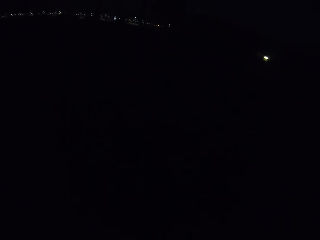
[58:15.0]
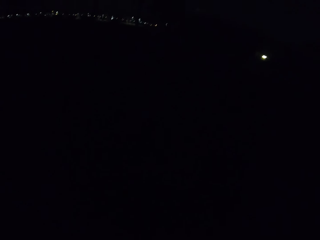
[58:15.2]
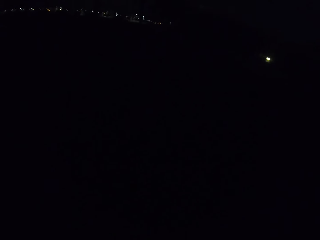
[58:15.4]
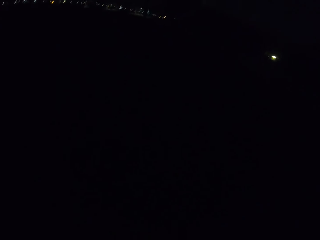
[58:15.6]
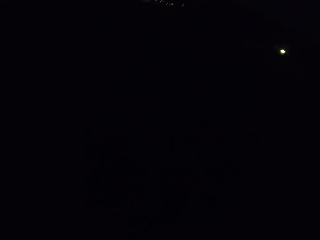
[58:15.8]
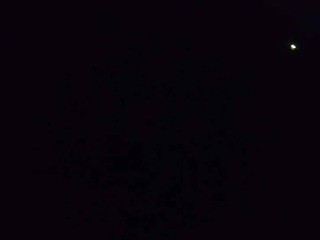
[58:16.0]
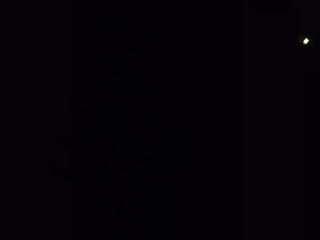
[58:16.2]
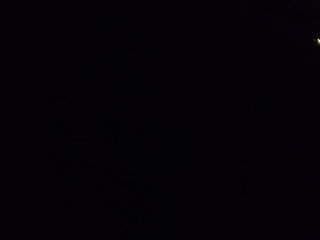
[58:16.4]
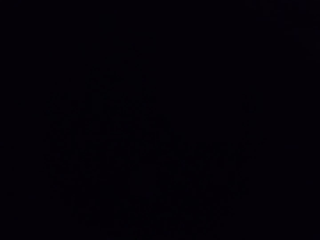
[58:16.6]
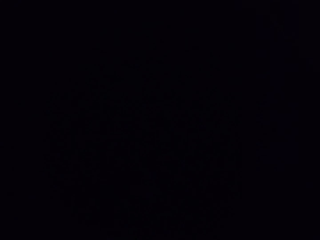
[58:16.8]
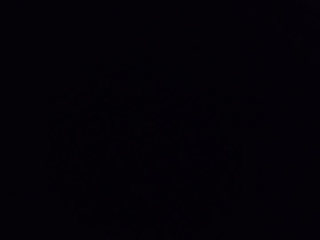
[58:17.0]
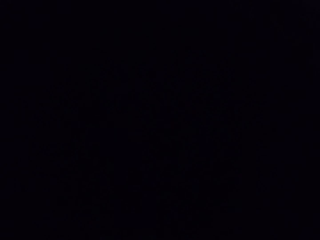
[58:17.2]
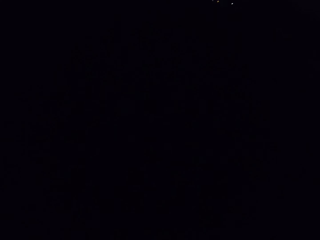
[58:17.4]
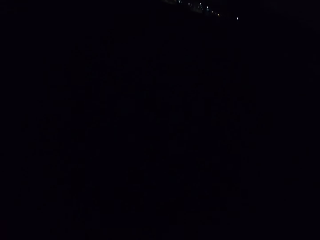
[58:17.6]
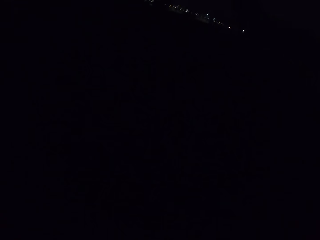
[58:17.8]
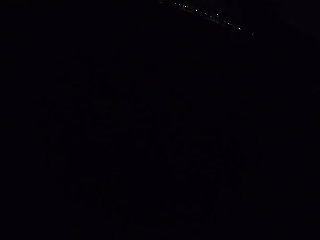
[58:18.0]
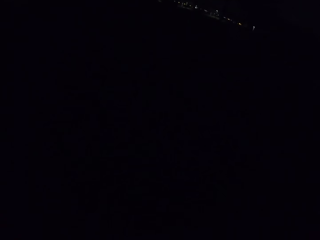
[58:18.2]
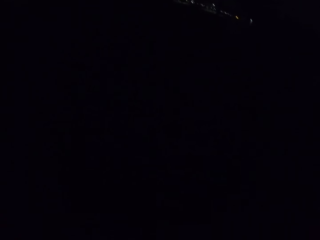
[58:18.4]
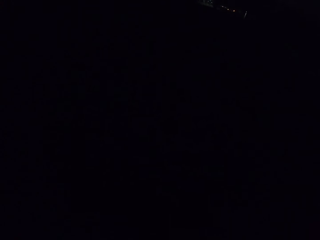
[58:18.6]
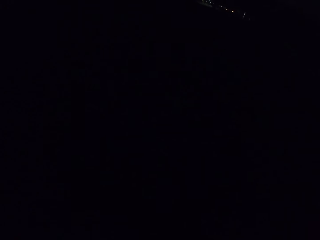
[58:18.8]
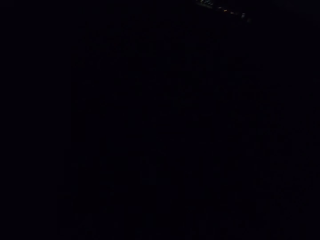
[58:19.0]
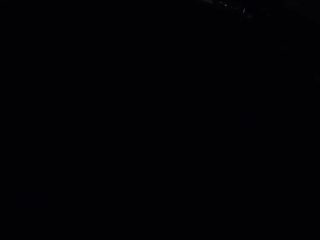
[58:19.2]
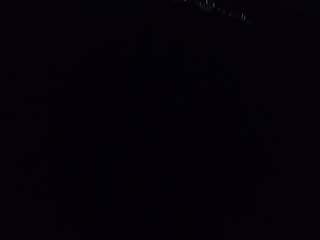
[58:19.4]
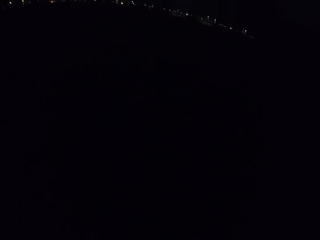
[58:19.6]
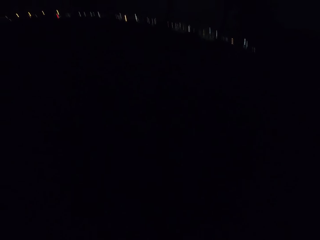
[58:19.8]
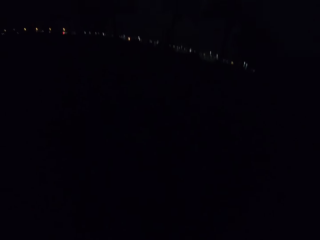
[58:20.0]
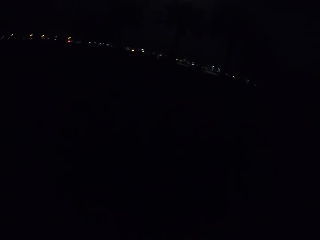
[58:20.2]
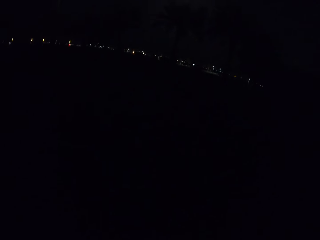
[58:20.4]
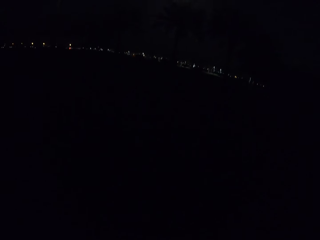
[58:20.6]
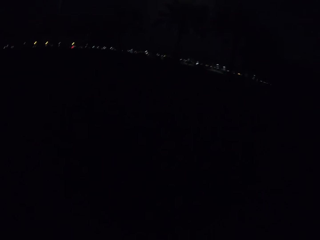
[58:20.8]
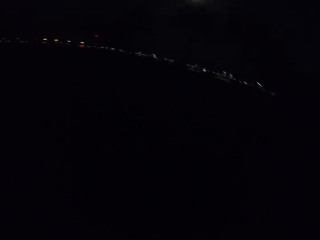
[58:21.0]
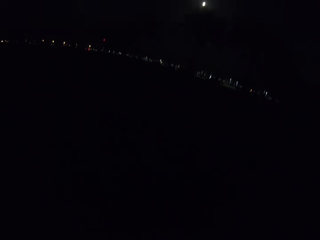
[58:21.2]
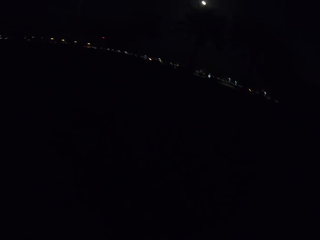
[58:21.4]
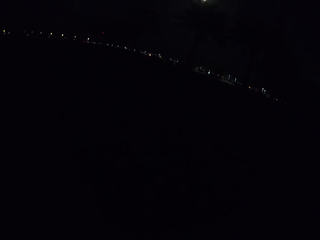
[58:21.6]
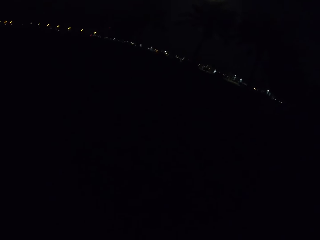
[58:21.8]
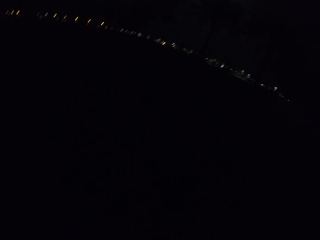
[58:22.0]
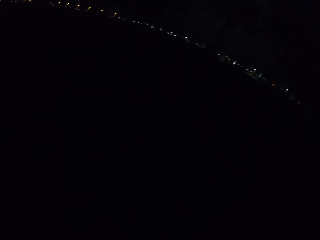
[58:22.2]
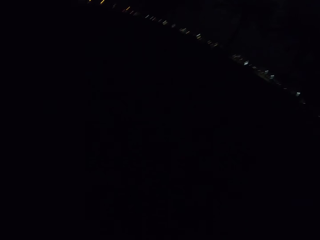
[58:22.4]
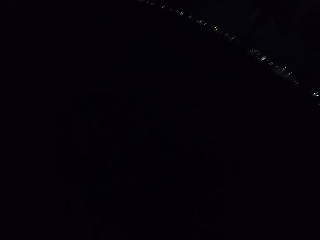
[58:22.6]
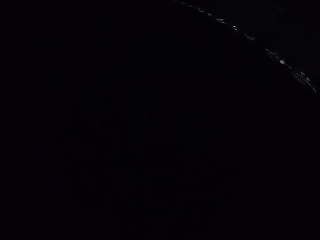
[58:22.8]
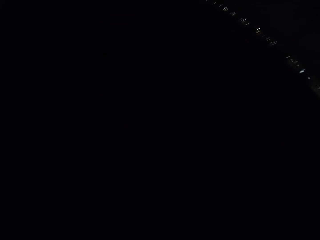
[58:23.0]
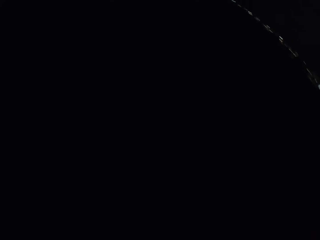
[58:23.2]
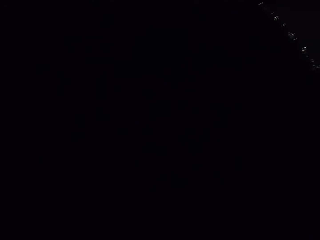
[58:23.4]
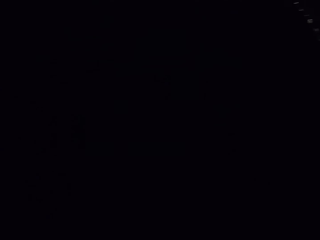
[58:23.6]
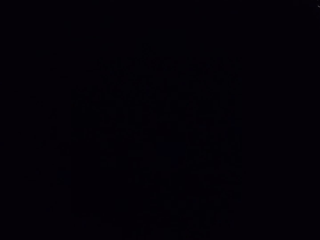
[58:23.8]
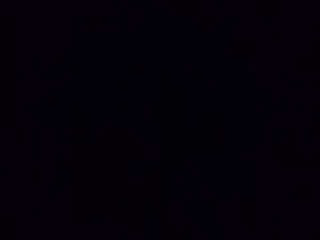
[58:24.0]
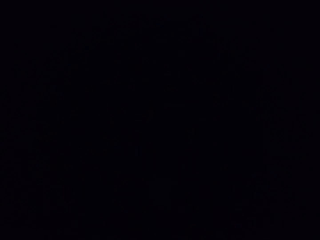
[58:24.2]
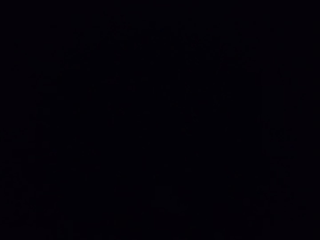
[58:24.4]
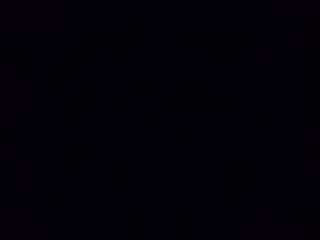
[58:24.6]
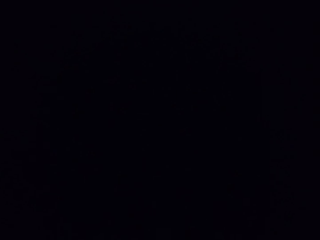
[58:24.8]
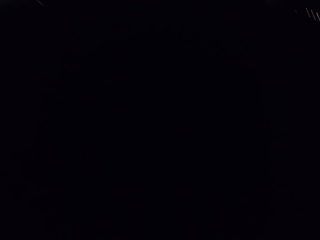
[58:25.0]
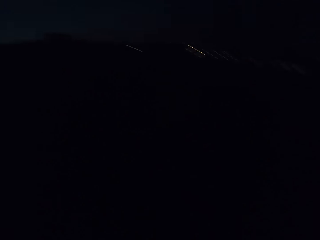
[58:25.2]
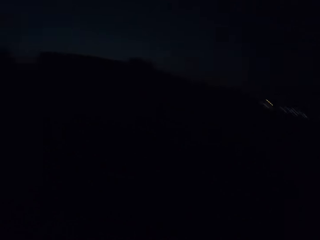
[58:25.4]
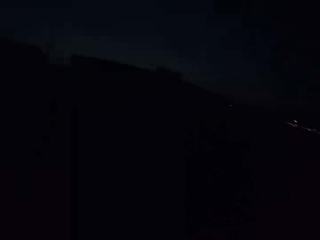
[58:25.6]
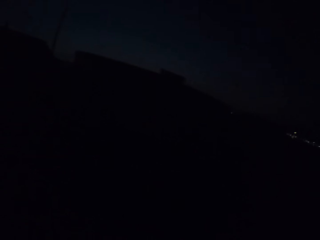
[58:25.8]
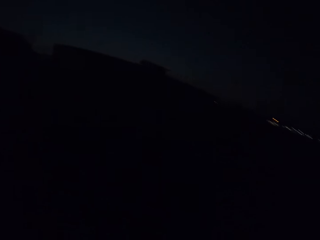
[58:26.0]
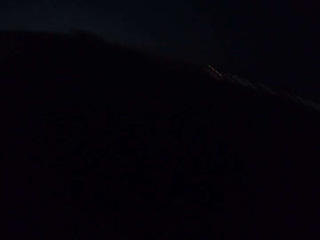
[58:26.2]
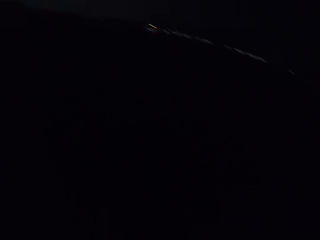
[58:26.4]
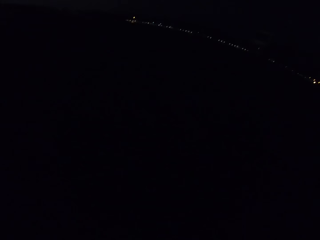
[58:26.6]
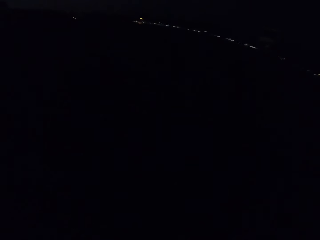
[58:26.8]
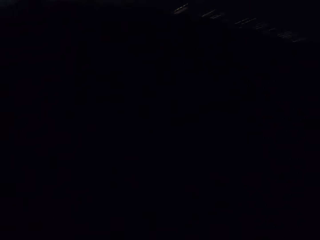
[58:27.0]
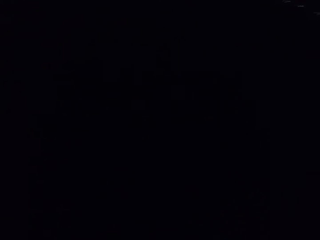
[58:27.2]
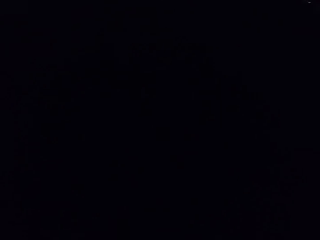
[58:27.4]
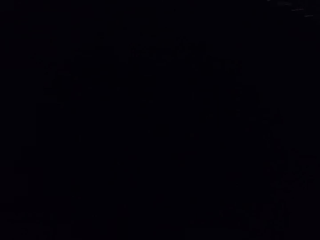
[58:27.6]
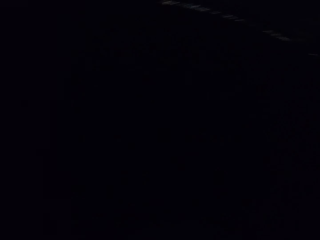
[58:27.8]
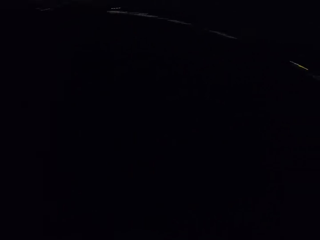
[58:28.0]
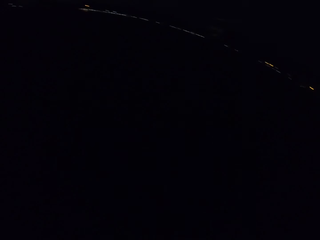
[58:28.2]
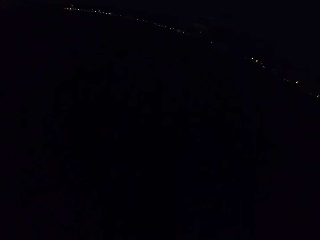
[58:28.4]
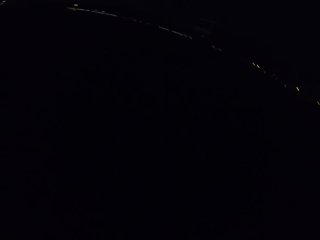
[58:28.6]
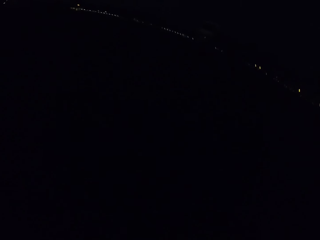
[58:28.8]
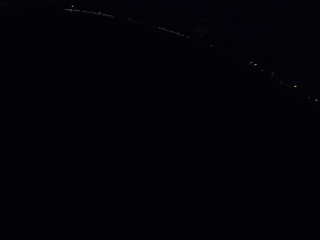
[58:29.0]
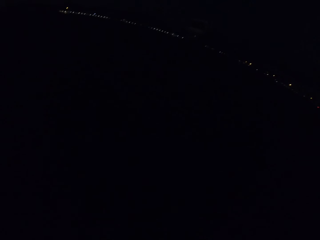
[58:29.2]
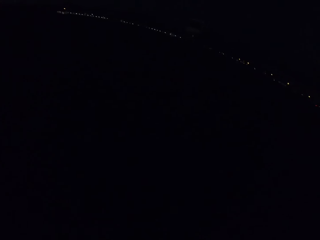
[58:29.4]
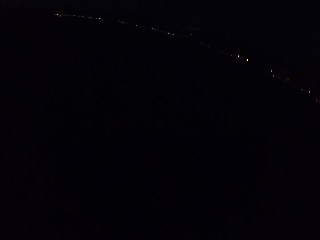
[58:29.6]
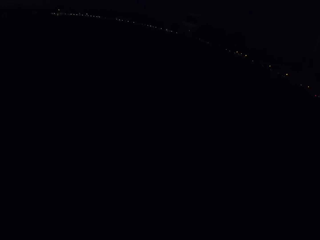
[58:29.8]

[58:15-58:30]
The camera wearer walks on the road. They look around. They walk on the road. They look around. They walk on the road.

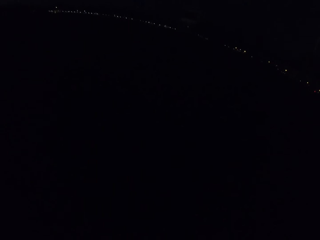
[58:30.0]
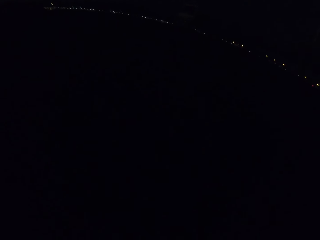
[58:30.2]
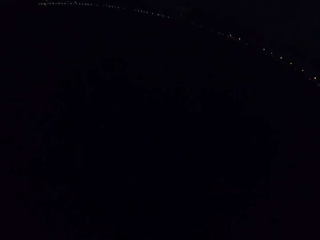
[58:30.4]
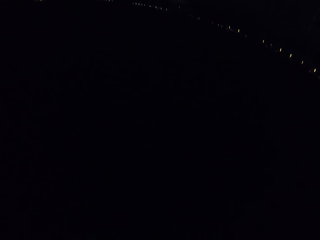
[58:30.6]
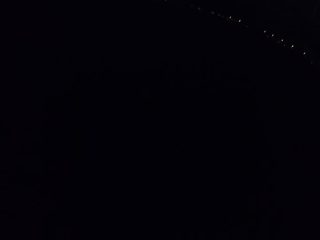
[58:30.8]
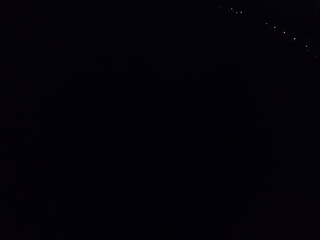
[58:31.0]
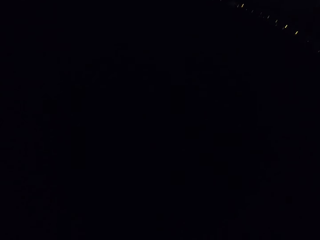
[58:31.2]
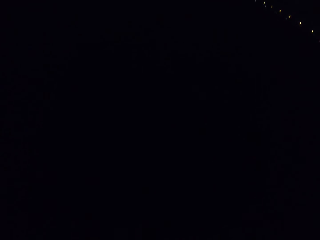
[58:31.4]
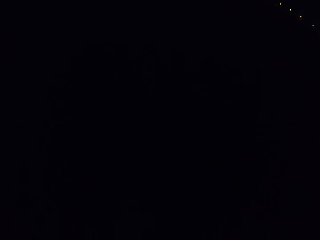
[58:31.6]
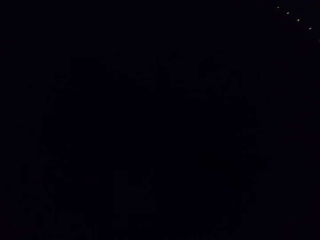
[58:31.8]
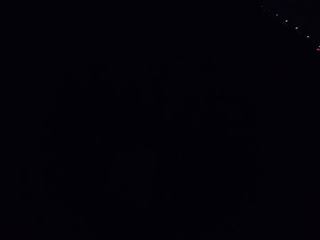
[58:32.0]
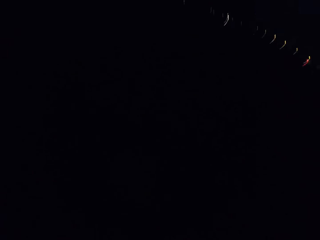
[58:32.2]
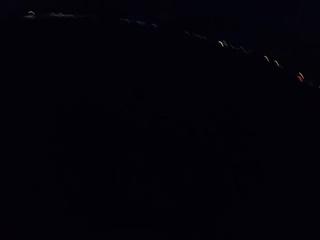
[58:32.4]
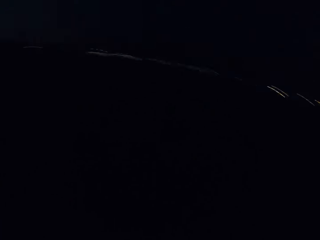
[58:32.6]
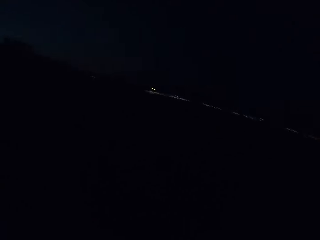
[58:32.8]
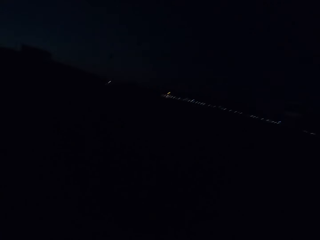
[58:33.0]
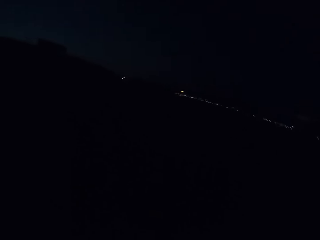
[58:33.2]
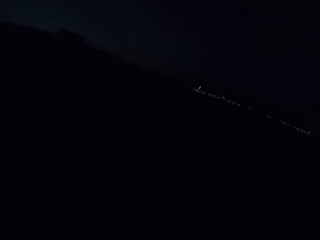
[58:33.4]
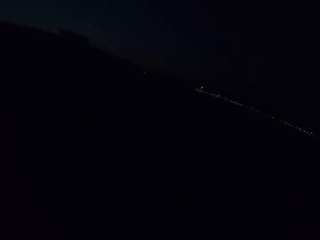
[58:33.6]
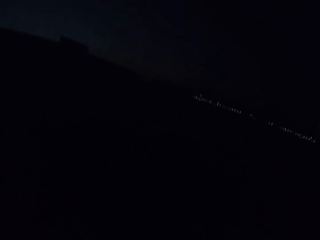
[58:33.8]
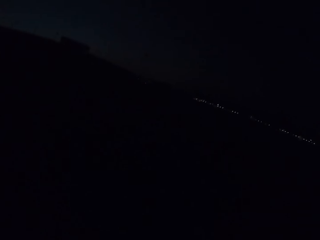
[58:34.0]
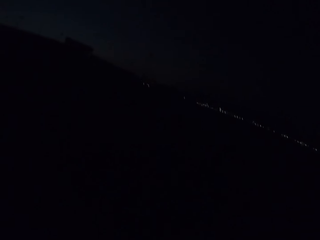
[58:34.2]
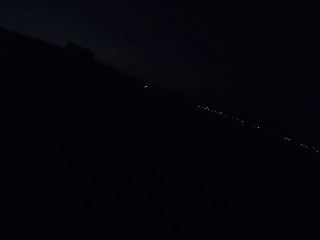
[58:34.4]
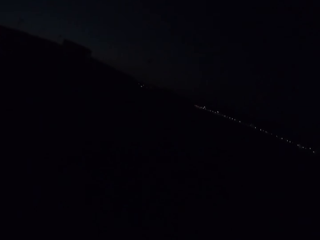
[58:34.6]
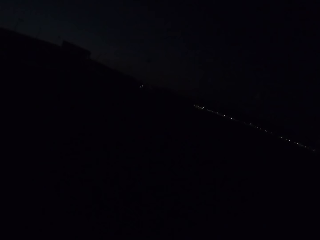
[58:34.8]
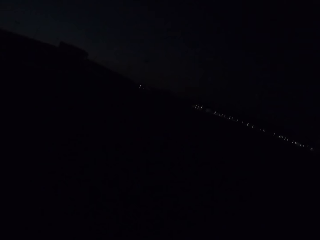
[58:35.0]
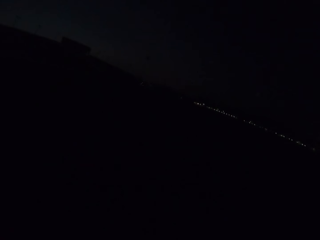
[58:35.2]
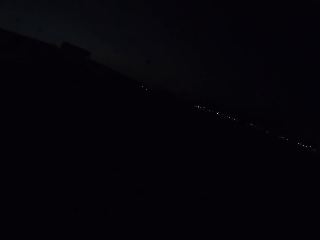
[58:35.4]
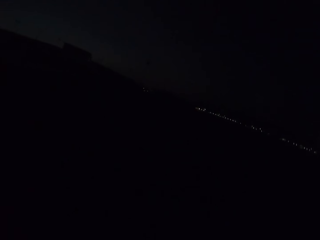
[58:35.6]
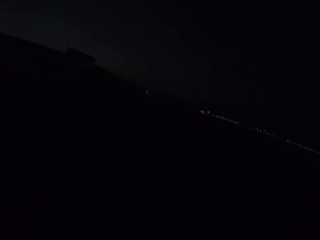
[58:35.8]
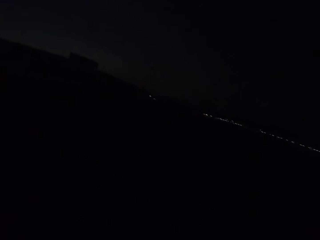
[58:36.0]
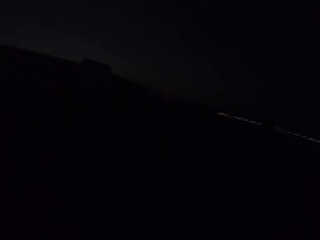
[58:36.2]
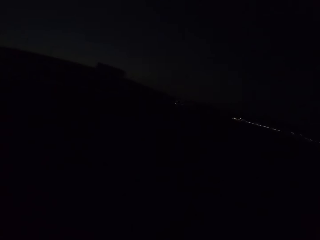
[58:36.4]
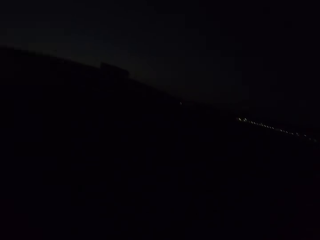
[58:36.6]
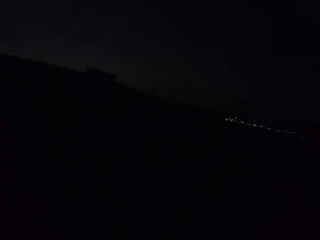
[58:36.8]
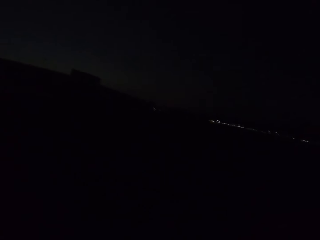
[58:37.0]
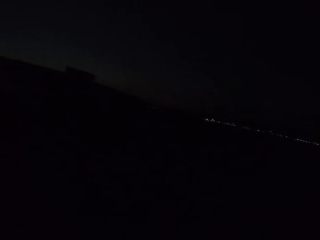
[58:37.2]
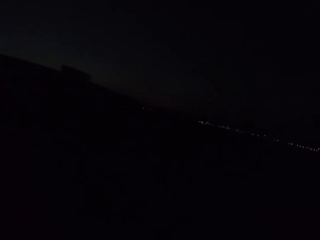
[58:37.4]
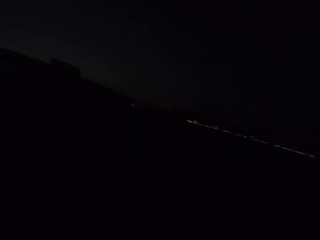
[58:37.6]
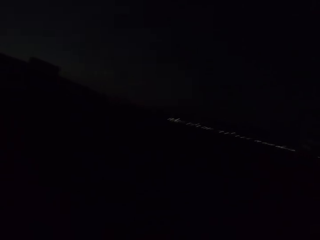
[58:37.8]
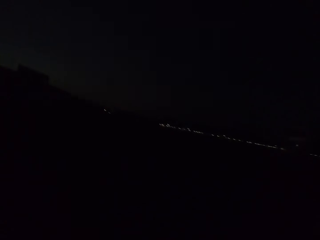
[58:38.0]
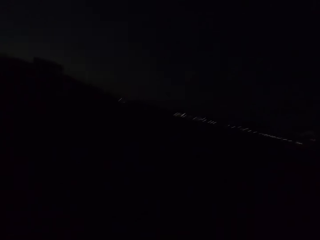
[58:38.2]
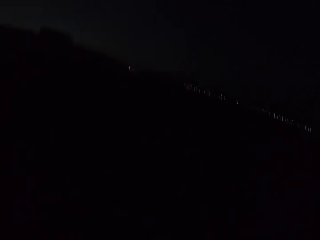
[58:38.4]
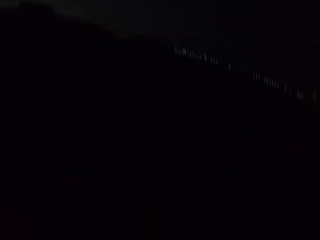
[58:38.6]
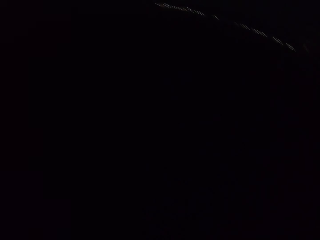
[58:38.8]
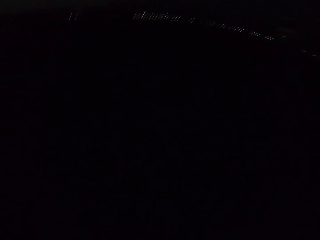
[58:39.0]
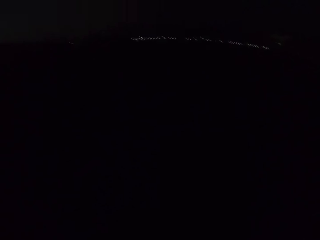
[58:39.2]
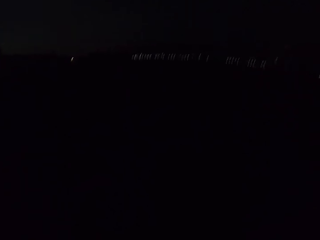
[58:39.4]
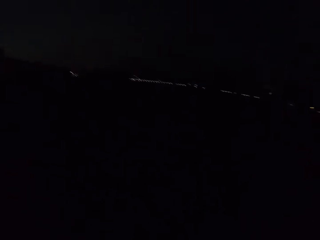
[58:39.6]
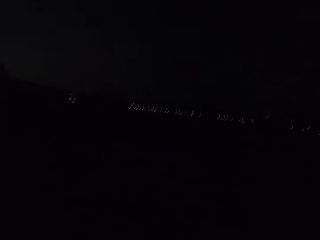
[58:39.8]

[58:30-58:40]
The camera wearer looks around. They walk on the road. They look around. They walk on the road. They look around.
